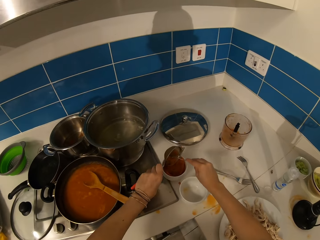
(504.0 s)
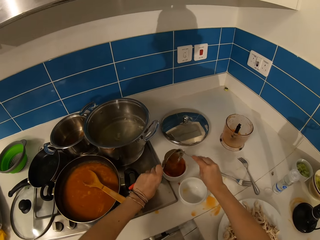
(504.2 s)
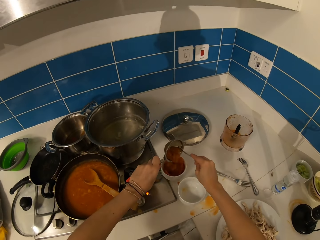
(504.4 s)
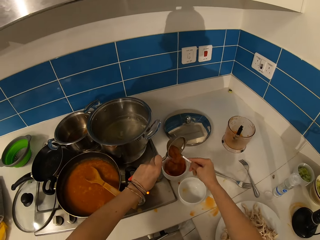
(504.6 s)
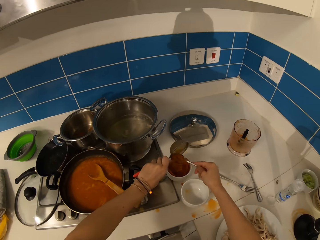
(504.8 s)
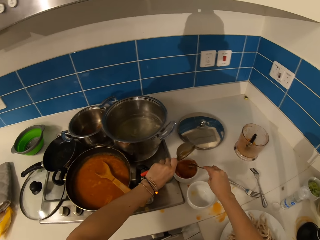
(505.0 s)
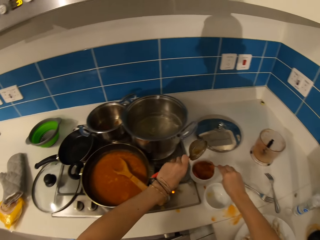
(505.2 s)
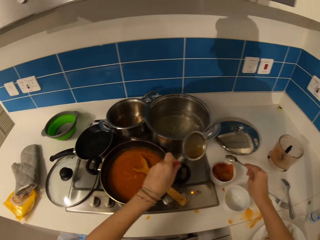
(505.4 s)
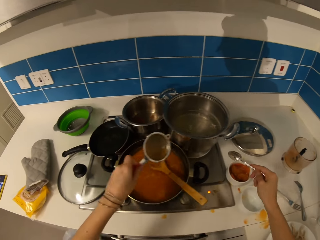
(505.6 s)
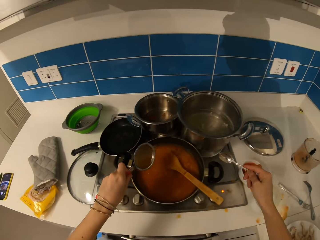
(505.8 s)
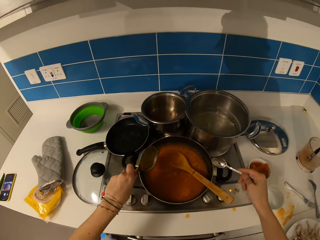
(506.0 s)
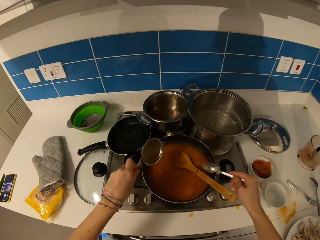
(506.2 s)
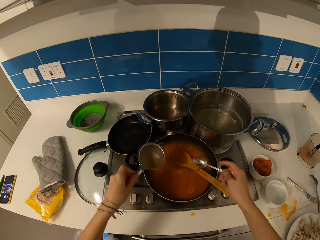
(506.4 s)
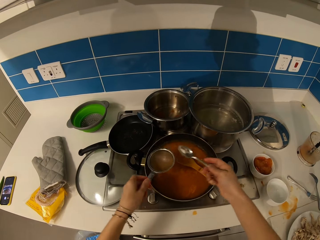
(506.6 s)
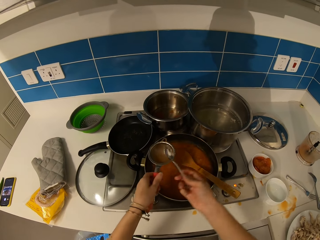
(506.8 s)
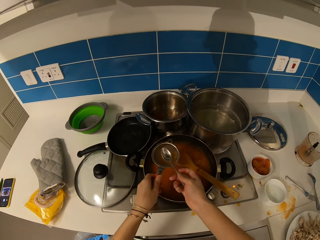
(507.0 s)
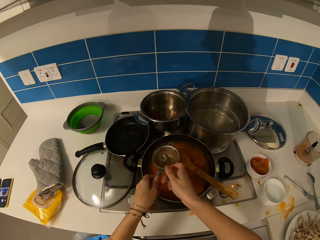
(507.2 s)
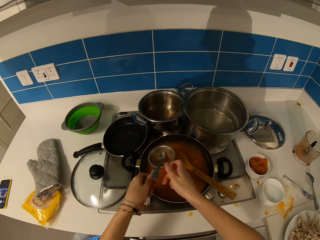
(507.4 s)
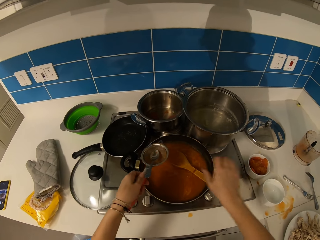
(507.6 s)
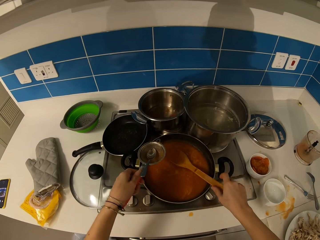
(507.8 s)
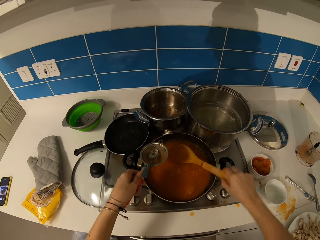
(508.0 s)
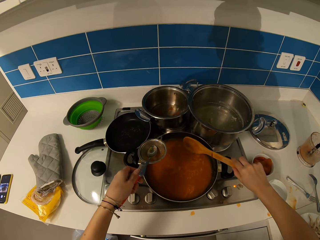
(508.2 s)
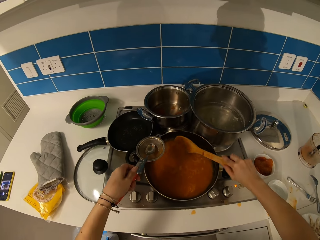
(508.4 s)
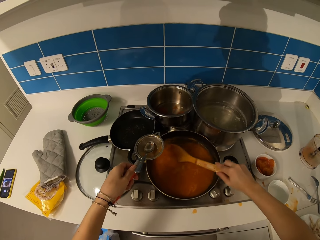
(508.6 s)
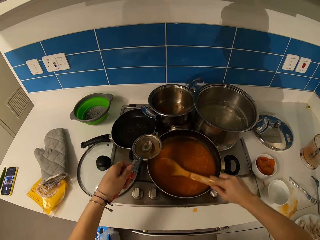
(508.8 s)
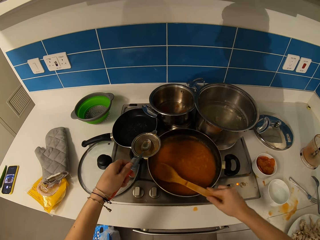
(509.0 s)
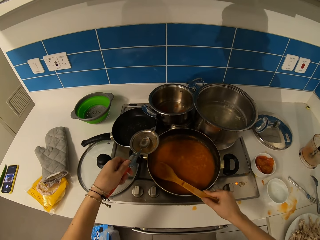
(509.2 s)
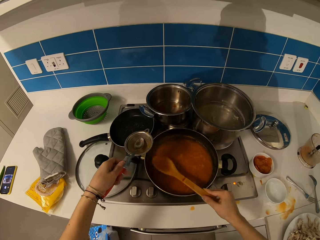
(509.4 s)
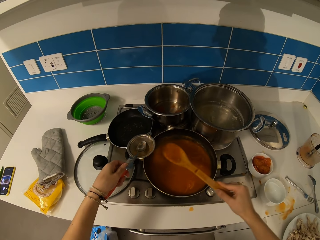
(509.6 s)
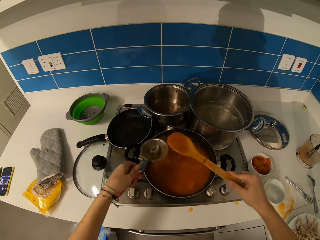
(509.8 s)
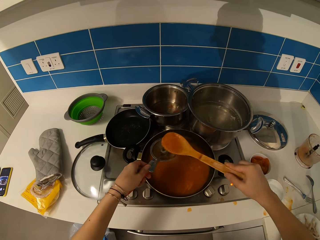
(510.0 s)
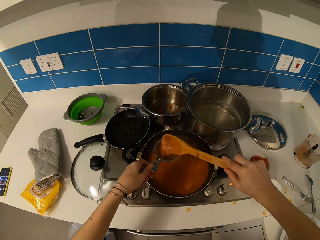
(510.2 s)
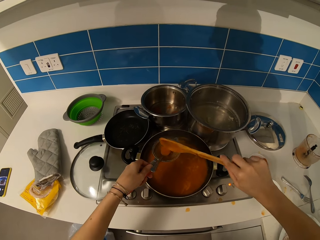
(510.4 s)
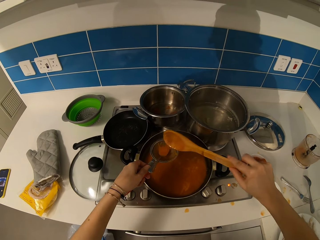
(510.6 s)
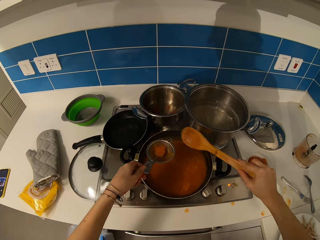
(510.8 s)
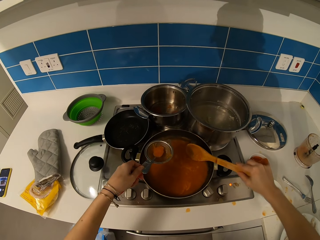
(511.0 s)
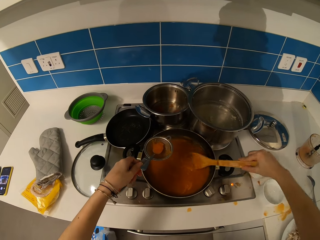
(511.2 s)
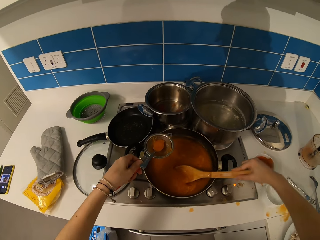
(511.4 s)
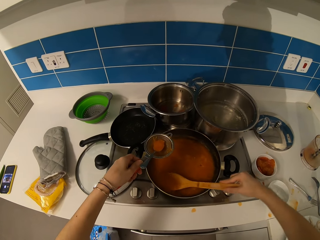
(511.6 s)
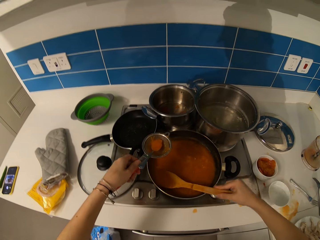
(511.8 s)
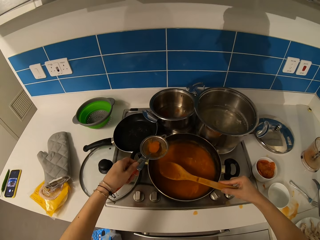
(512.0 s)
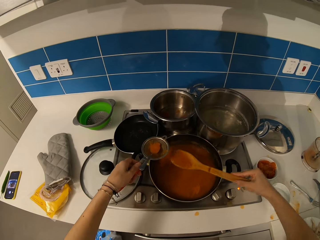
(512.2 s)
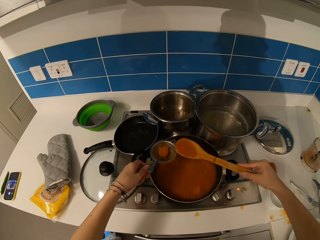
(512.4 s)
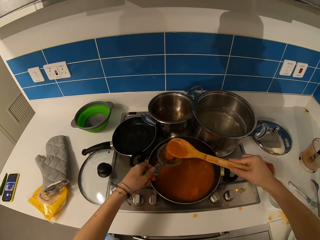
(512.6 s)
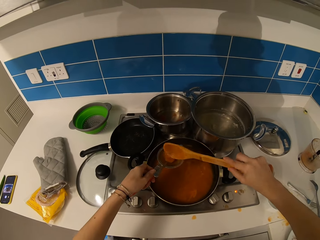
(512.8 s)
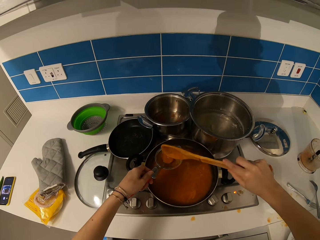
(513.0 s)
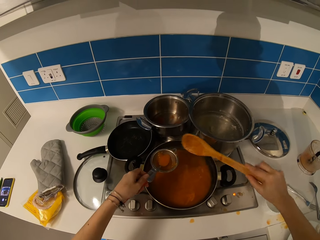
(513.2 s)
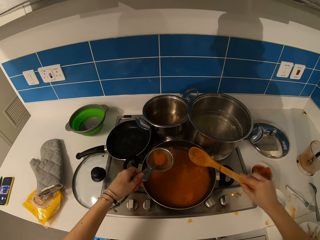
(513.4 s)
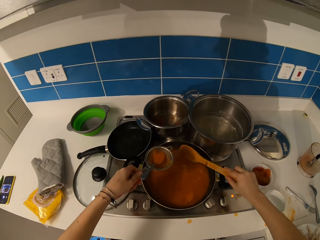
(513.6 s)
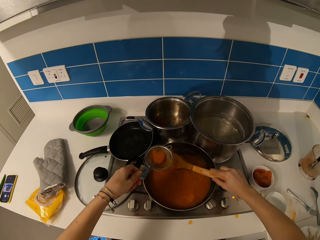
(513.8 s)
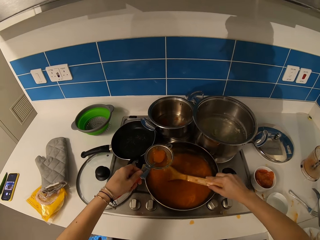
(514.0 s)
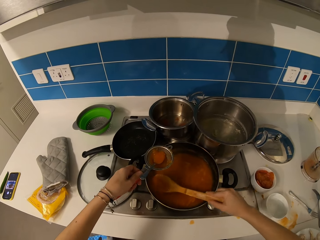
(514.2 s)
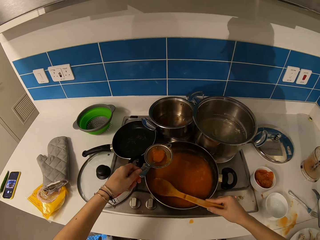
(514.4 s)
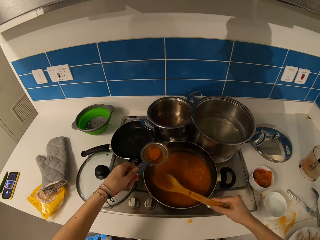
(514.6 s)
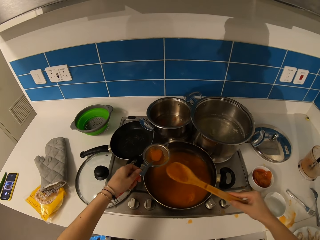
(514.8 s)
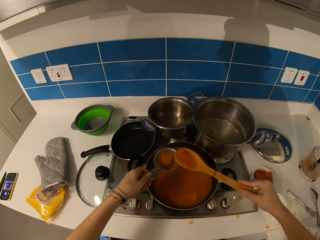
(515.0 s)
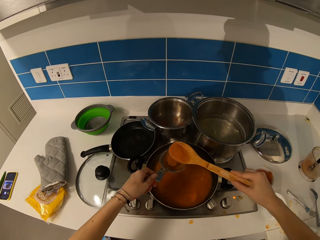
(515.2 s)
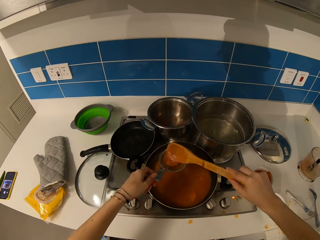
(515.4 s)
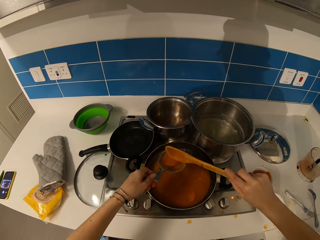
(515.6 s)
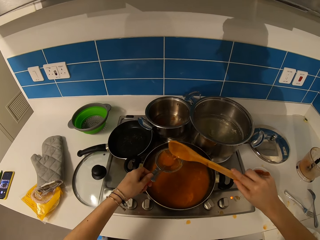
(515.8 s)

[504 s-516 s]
The camera wearer puts the stew in a bowl. They put a spoon on the sieve. They scoop the mixture. They put the stew in the sieve. They scoop the mixture. They put the stew in the sieve. They scoop the mixture. They put food in the sieve.

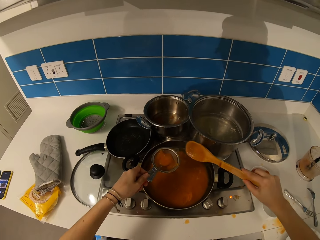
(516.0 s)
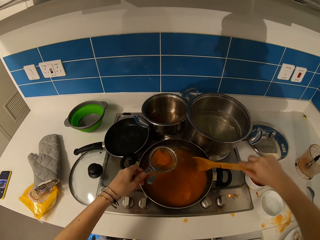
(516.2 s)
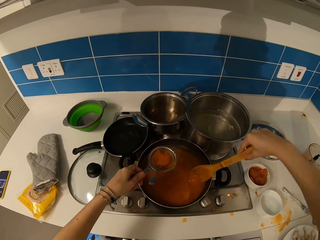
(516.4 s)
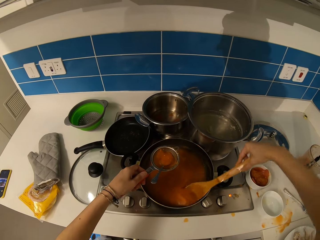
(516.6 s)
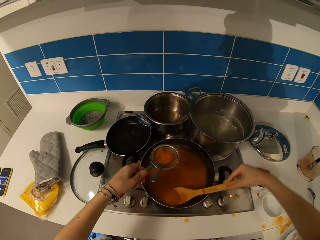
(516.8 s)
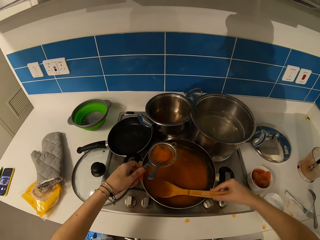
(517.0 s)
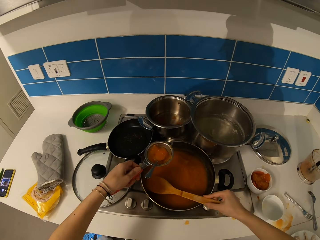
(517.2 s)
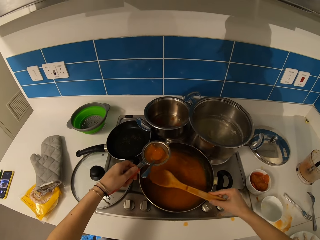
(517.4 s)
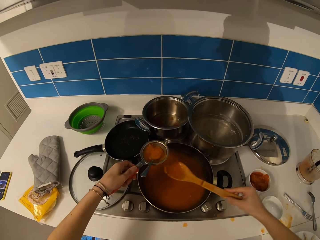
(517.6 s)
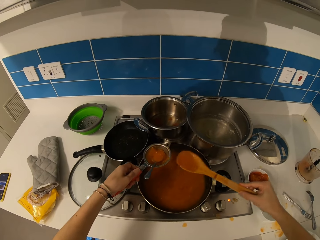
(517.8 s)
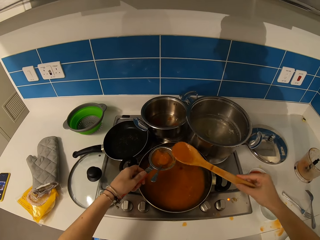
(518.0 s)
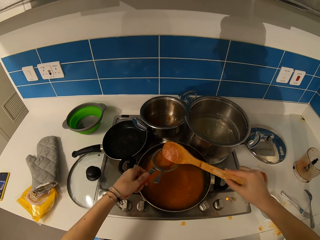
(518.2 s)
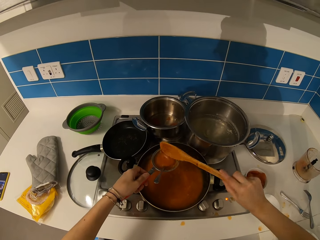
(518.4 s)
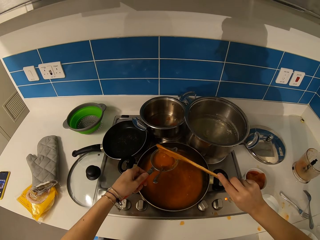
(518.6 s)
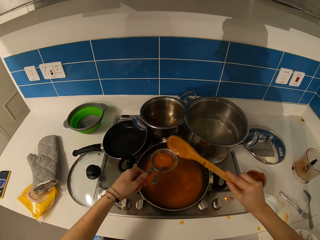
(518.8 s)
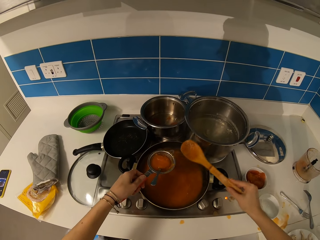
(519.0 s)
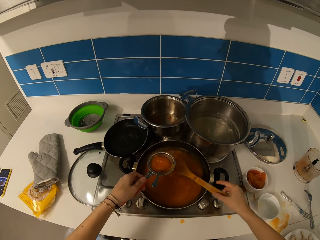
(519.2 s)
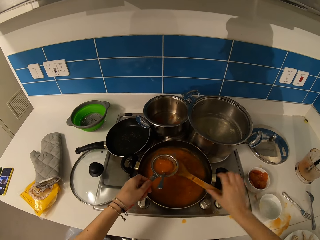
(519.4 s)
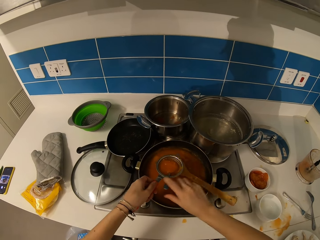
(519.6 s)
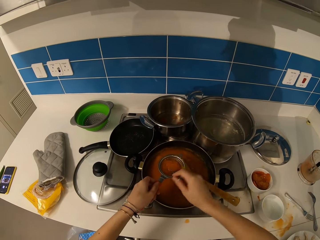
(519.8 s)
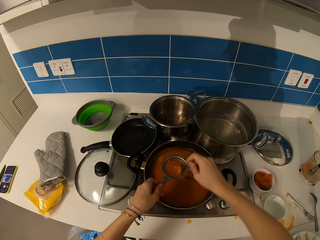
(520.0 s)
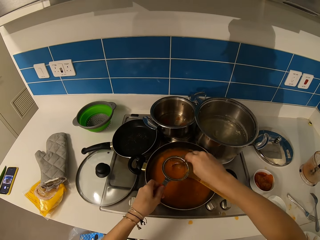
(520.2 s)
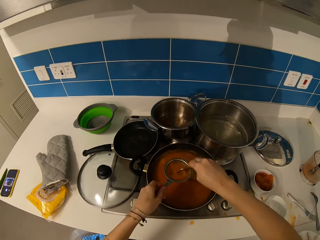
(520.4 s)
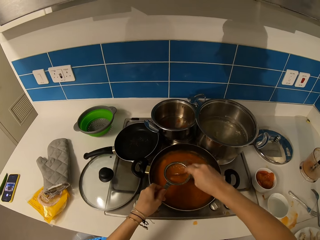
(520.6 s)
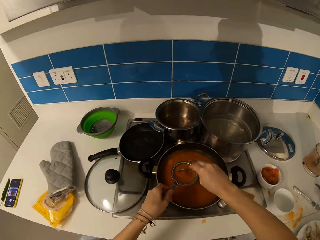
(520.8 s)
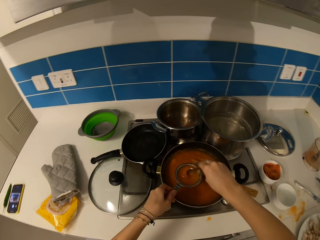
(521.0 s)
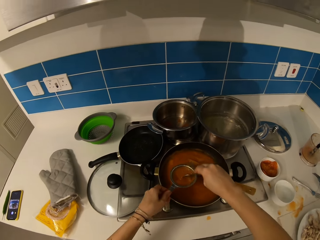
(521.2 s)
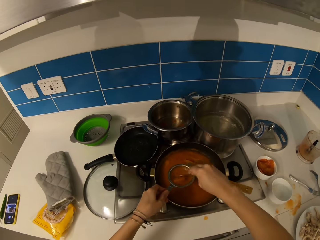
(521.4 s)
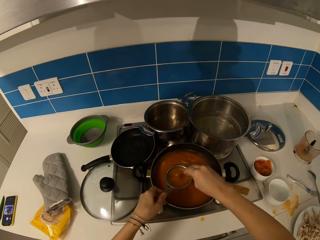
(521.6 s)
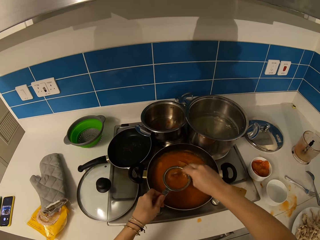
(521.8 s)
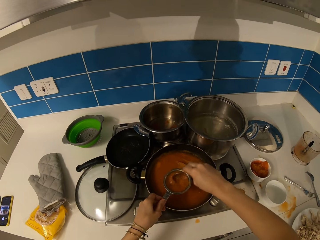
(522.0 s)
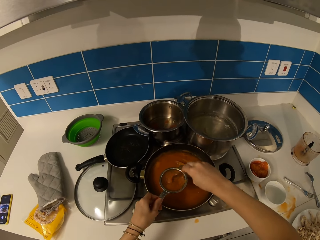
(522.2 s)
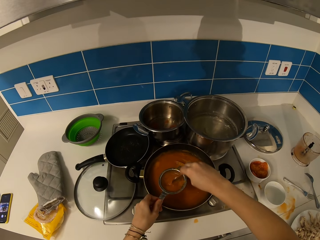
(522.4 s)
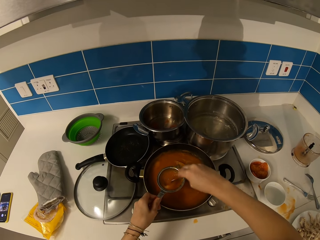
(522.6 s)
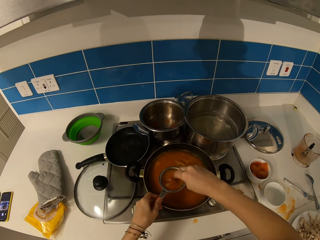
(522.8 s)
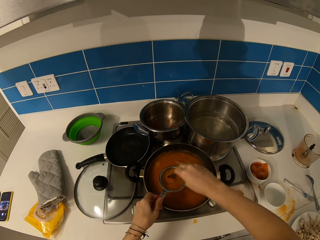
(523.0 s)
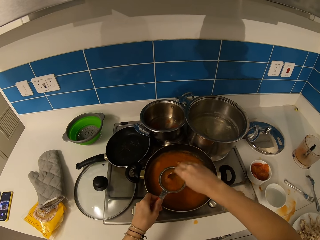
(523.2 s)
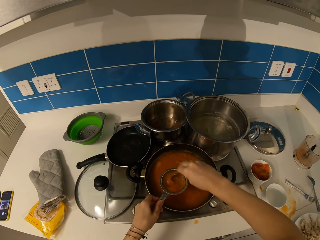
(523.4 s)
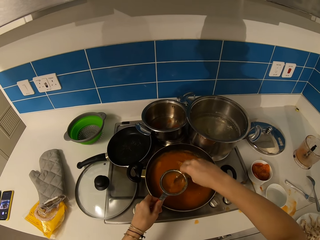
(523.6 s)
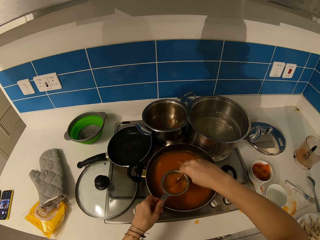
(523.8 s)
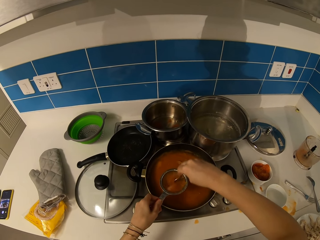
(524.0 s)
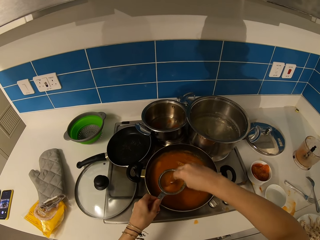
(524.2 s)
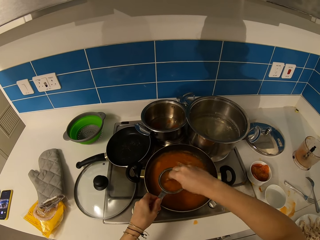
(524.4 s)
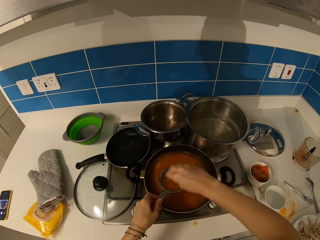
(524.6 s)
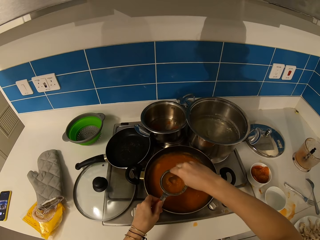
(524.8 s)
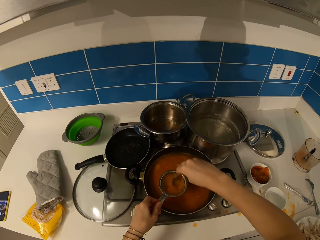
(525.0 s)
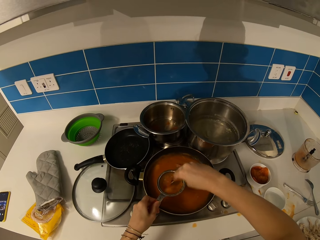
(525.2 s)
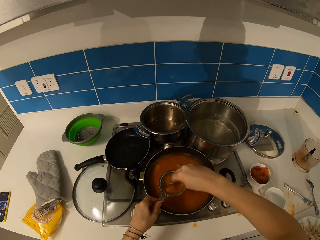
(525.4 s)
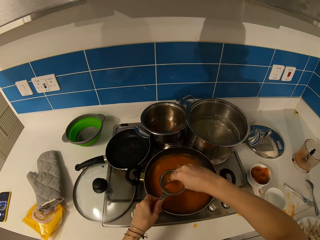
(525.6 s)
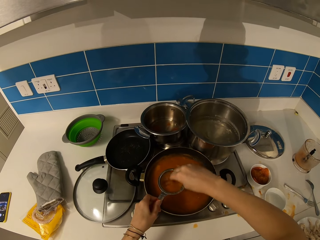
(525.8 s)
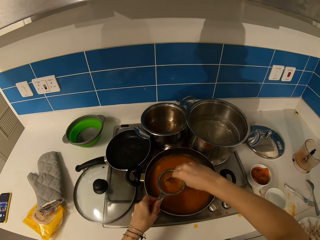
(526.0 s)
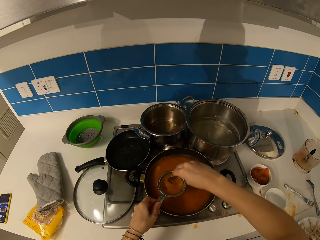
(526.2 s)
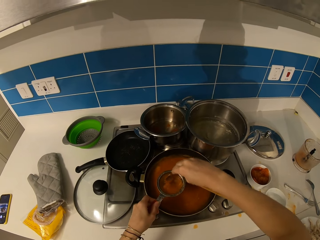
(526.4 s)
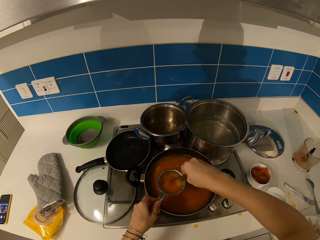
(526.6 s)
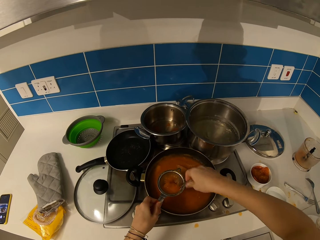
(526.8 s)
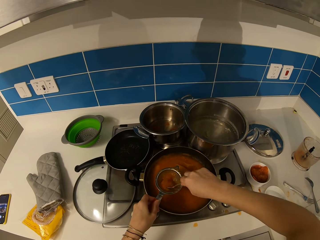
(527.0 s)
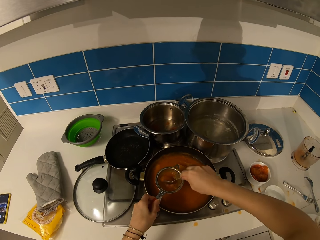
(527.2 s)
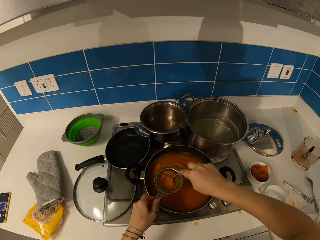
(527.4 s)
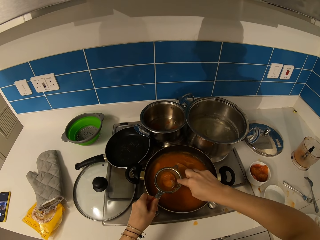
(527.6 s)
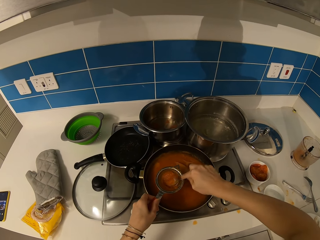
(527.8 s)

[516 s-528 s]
The camera wearer scoops the mixture. They put the stew in the sieve. They put the spoon down. They sieve the food. They stir the stew.
